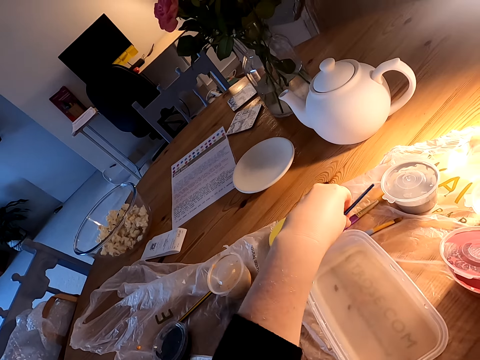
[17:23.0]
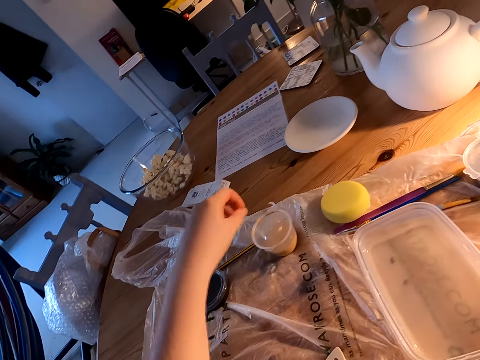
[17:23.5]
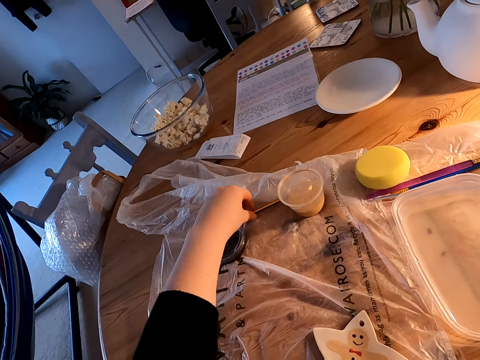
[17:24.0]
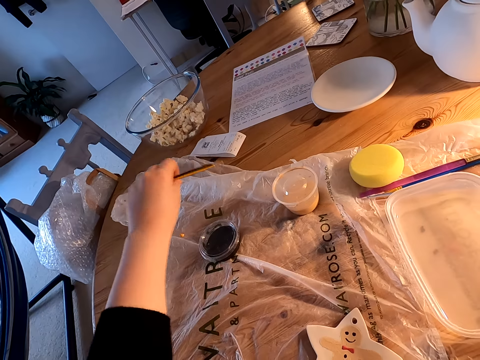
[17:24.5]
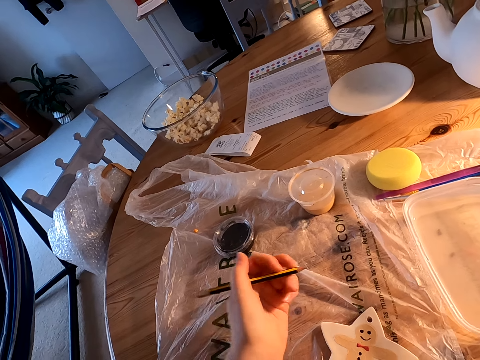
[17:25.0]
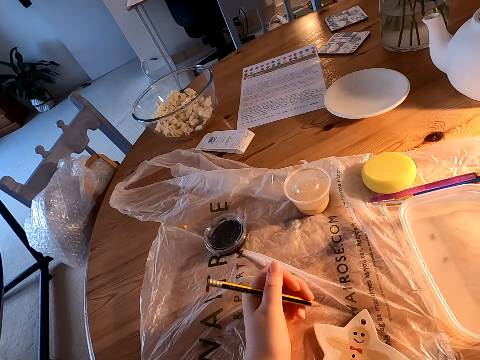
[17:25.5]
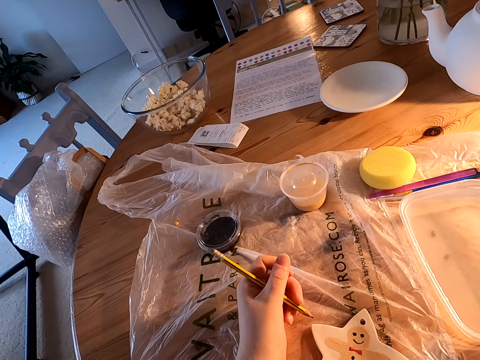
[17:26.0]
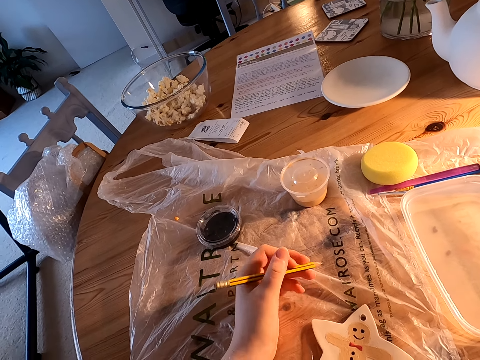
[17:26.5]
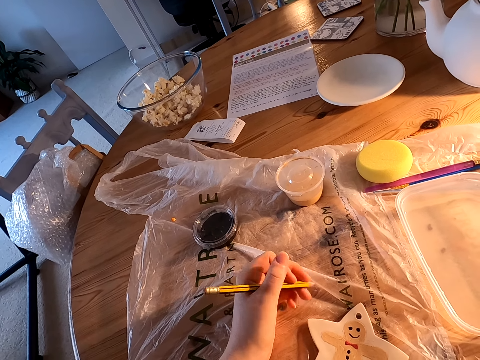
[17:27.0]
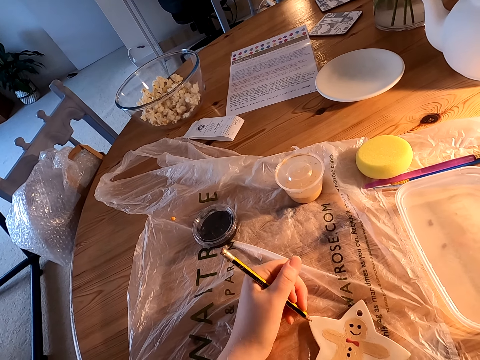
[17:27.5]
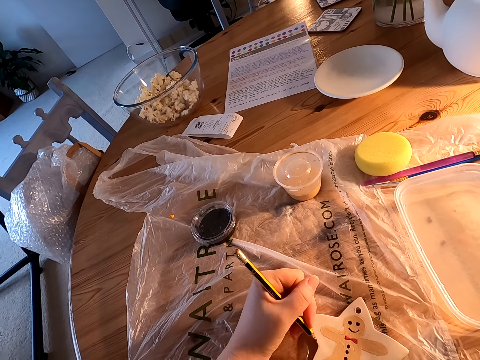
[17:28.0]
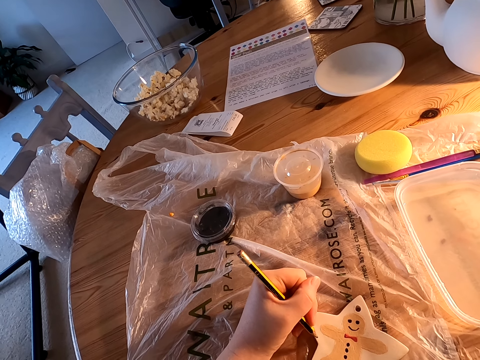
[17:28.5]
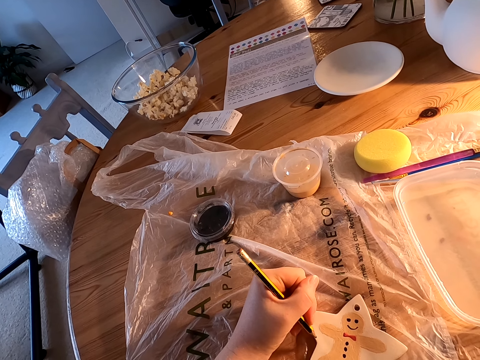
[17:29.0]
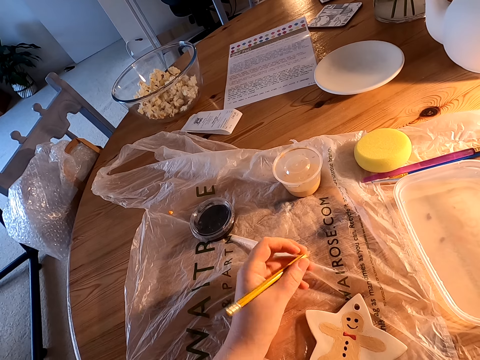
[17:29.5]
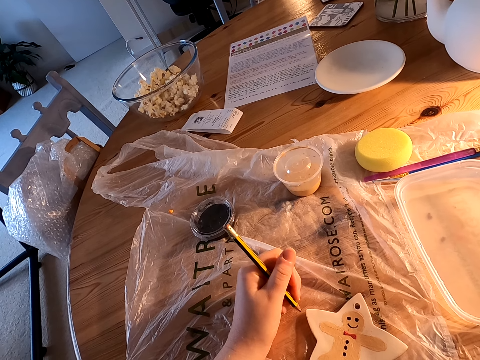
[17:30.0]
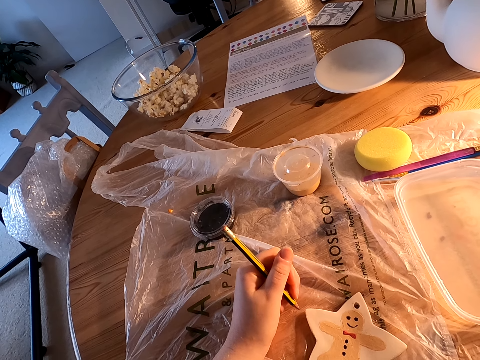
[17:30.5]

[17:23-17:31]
The camera wearer puts the paint brush on the table. He picks up a pencil on the table. He holds the pencil with his left hand.

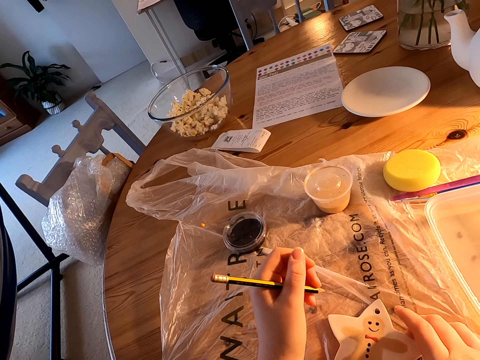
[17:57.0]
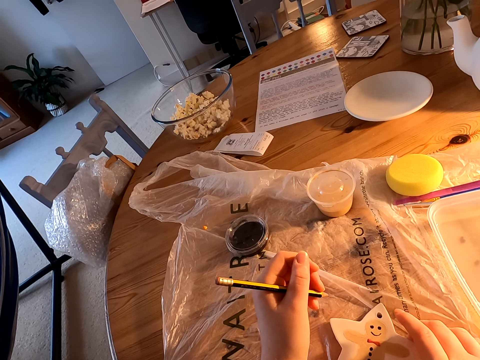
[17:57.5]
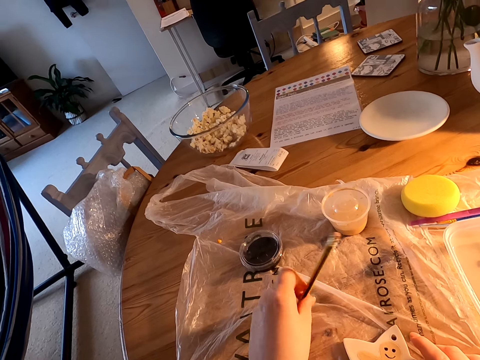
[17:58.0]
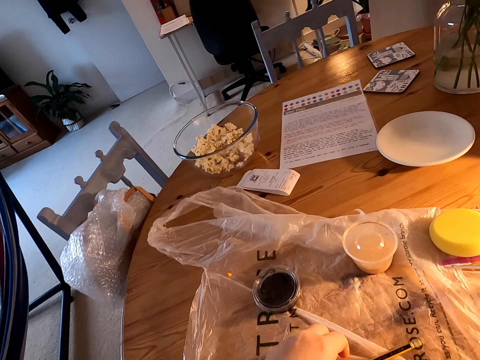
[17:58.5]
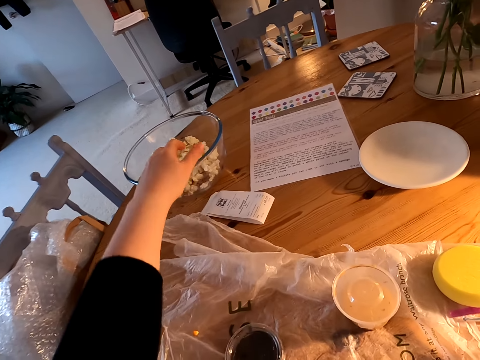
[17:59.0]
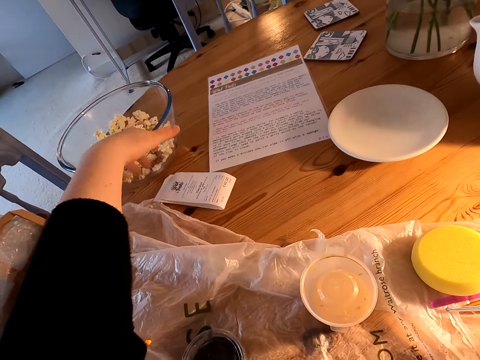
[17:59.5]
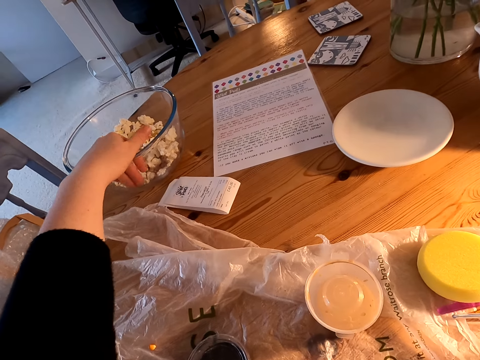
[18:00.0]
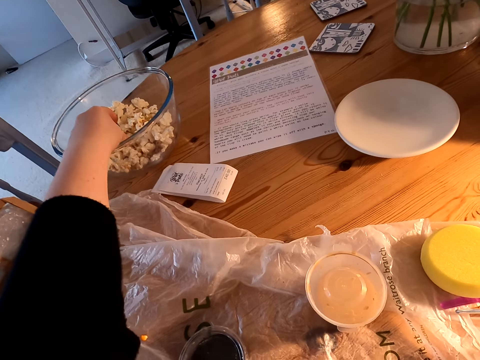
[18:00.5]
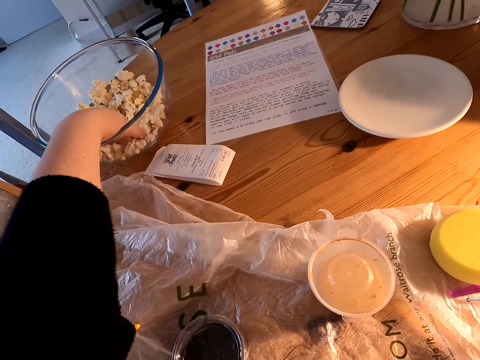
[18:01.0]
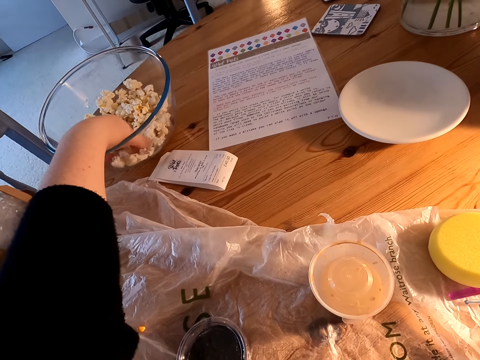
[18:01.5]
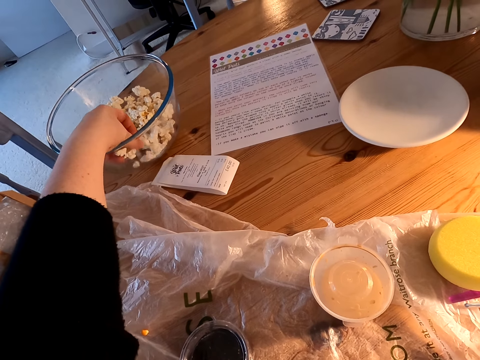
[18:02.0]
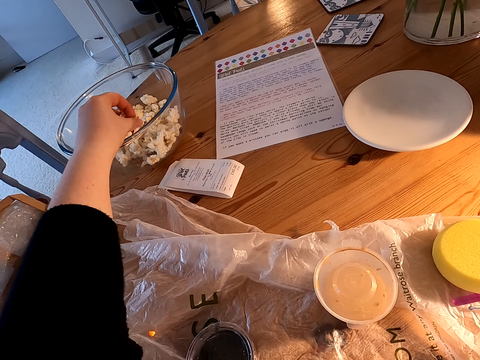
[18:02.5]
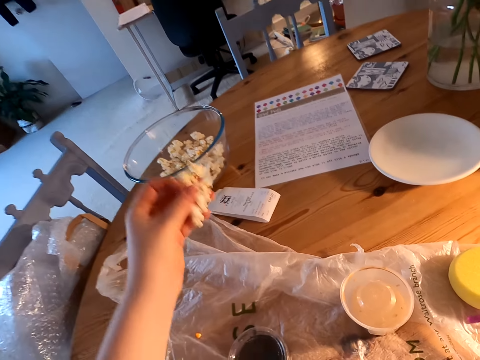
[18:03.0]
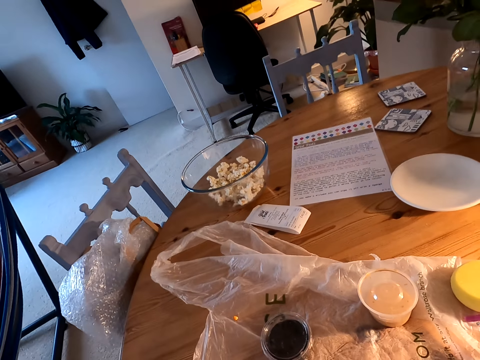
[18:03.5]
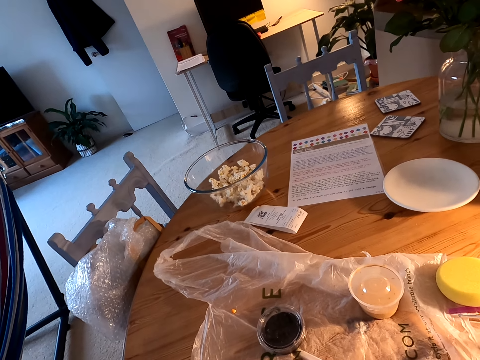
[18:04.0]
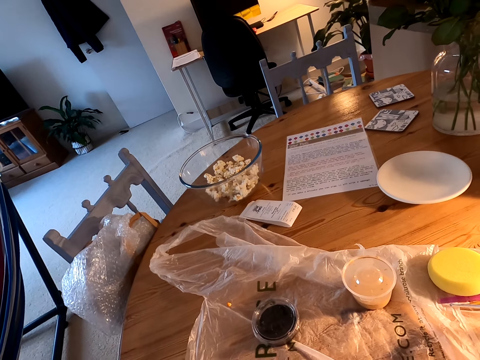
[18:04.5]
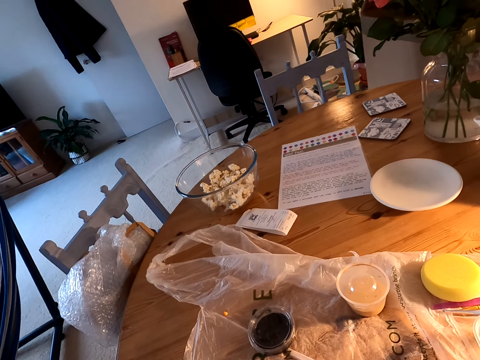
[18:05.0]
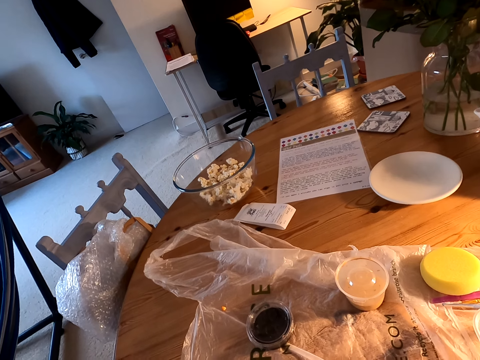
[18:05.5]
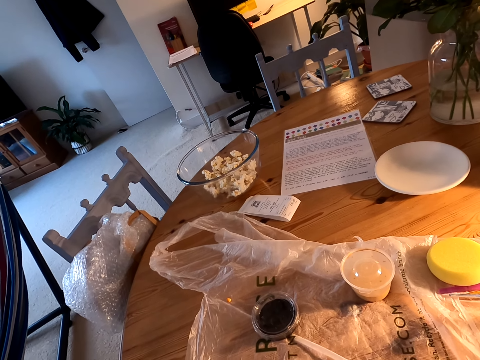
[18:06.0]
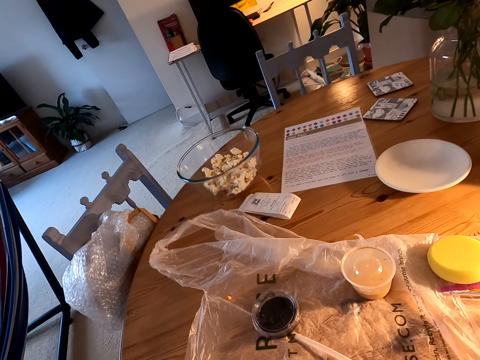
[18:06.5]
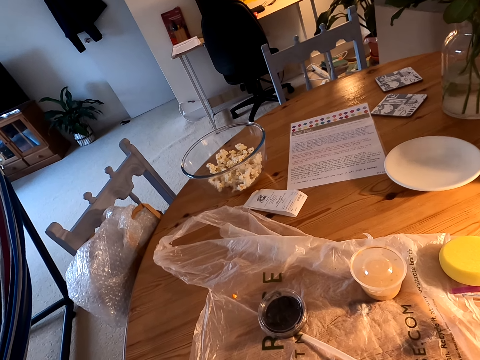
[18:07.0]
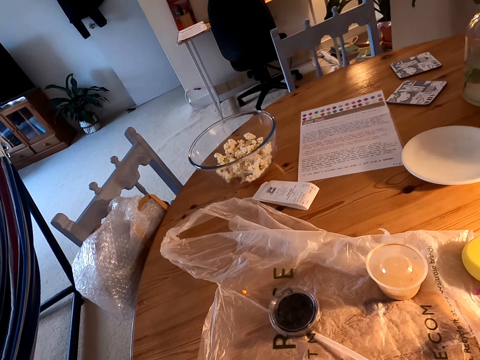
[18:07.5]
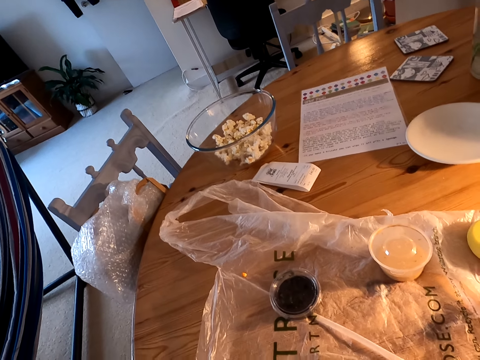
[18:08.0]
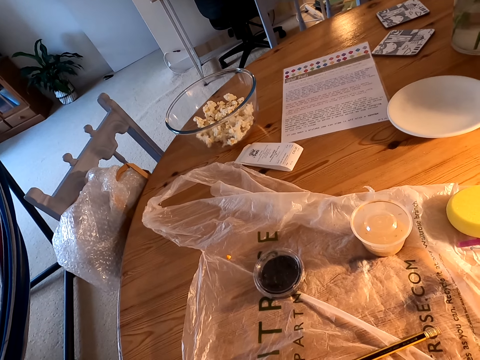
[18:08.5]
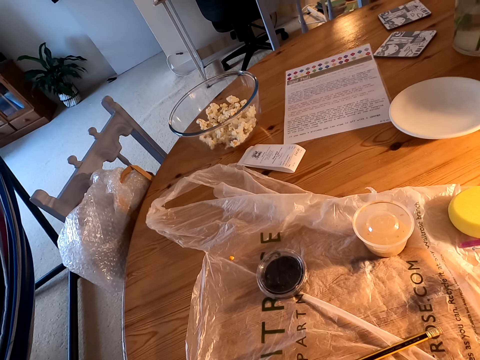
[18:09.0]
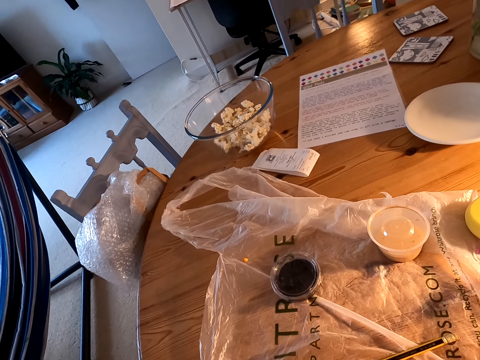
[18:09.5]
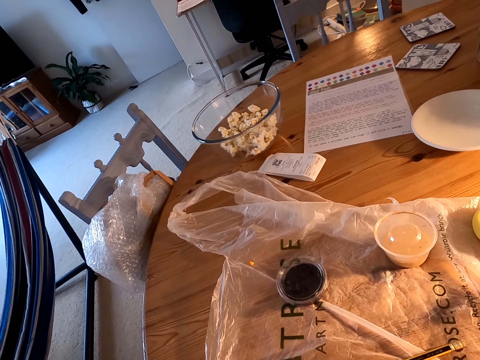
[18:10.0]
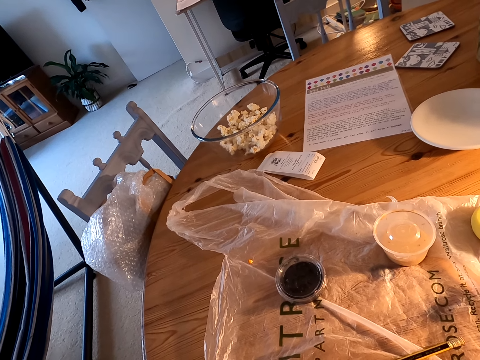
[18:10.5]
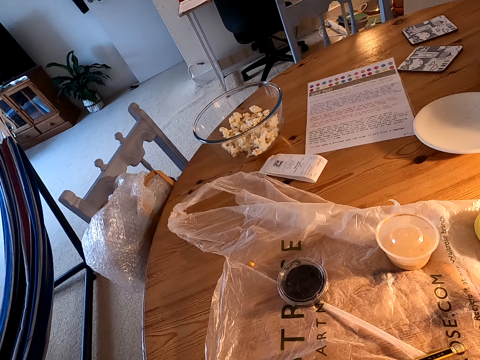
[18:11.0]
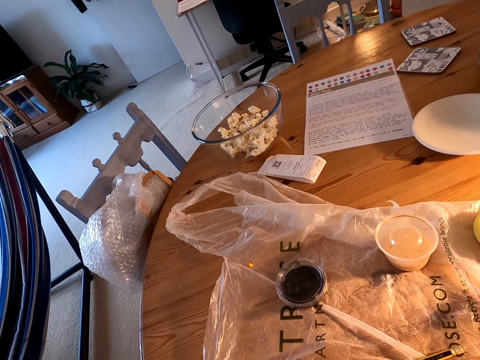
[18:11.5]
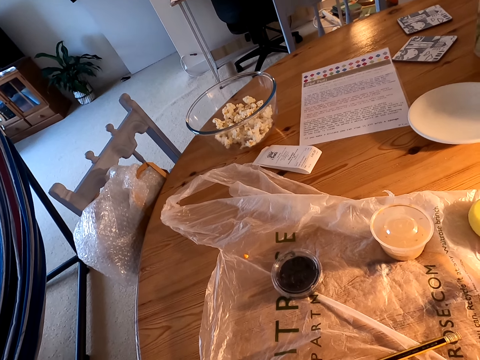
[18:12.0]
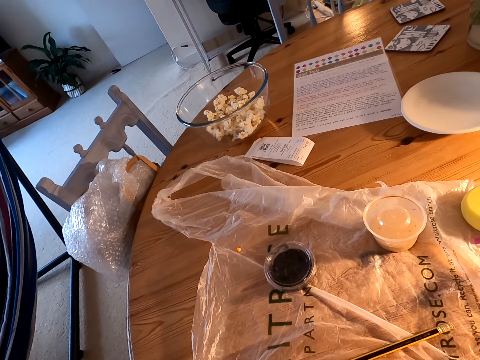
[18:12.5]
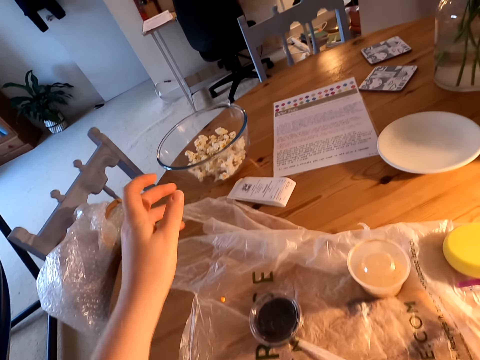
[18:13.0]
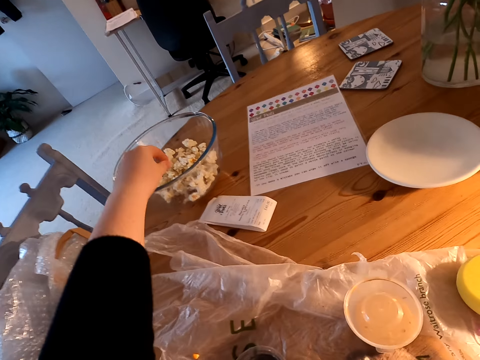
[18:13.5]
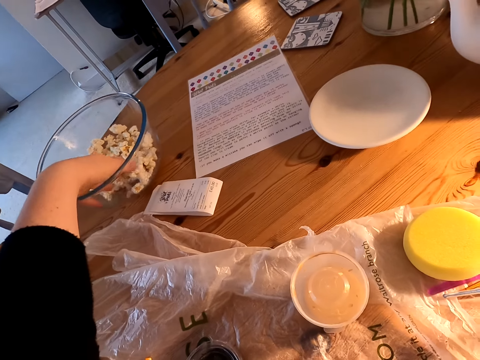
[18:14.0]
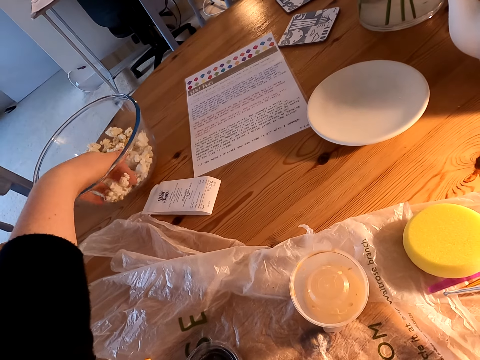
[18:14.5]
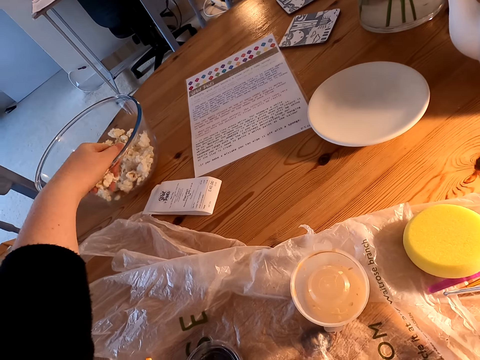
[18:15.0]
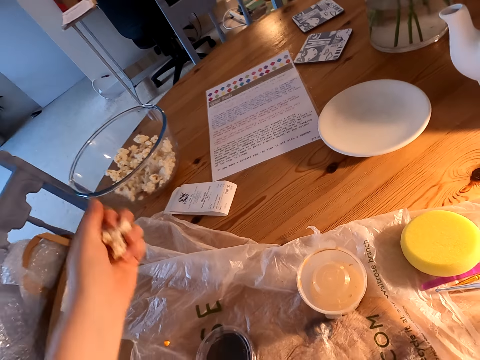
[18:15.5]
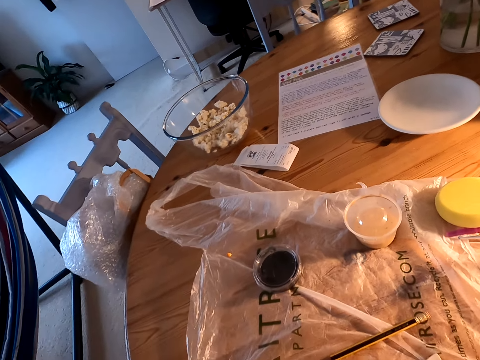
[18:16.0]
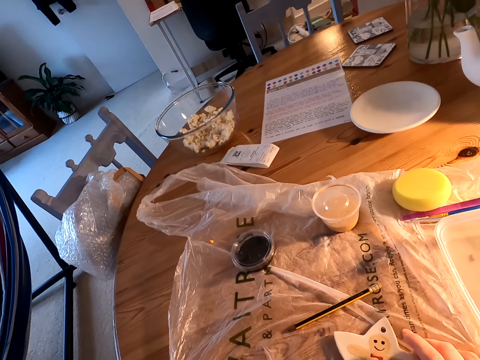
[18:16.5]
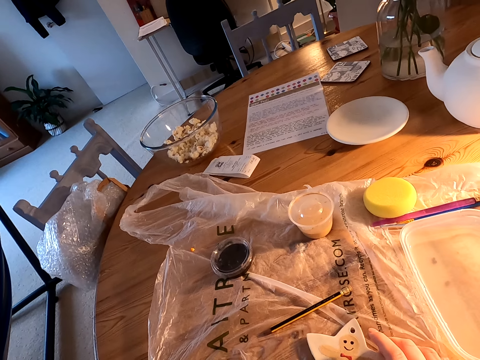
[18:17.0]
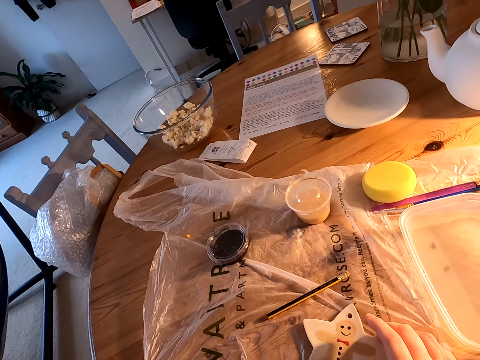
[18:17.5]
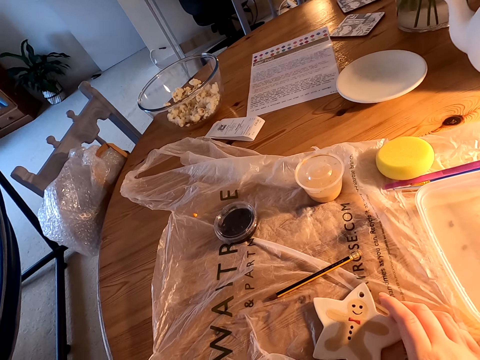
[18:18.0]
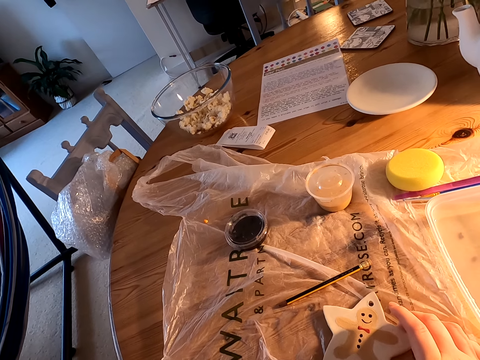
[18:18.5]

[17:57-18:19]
The camera wearer puts the pencil on the table. He scoops the popcorns in the plastic bowl on the table. He eats the popcorns. He scoops the popcorns in the glass bowl on the table. He holds something on the table with his right hand.
